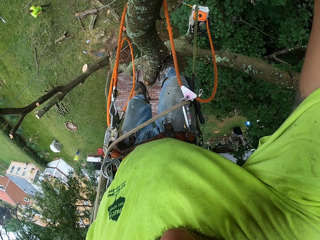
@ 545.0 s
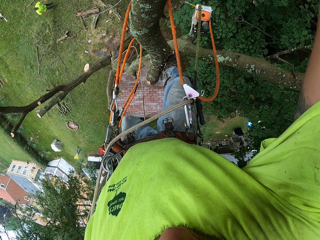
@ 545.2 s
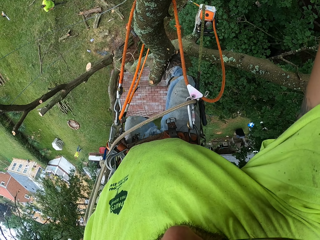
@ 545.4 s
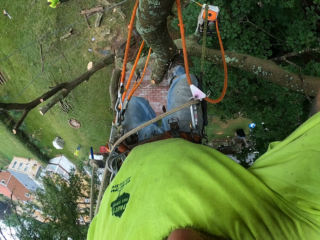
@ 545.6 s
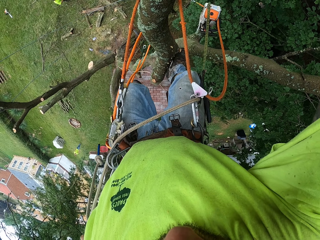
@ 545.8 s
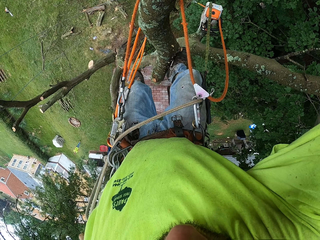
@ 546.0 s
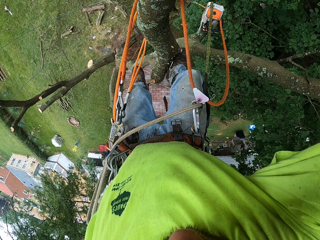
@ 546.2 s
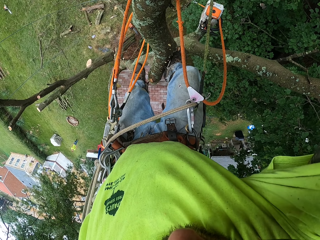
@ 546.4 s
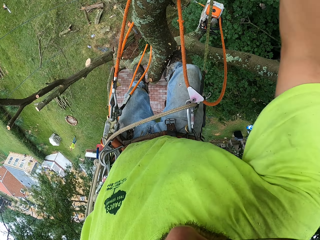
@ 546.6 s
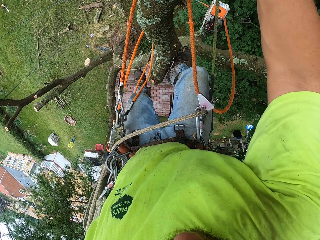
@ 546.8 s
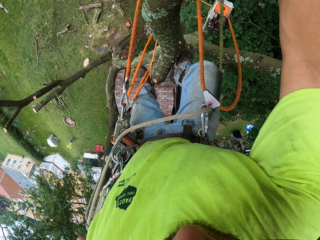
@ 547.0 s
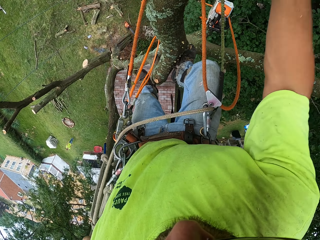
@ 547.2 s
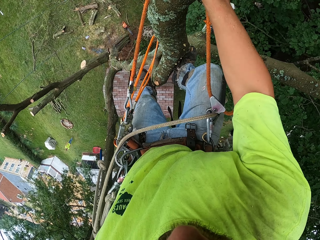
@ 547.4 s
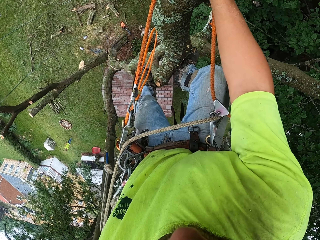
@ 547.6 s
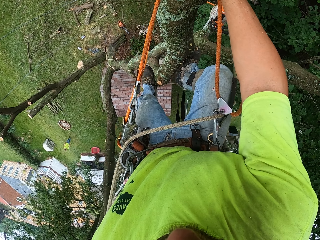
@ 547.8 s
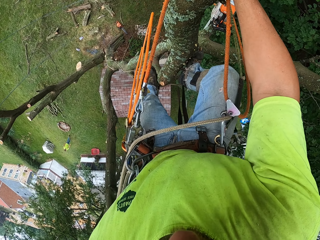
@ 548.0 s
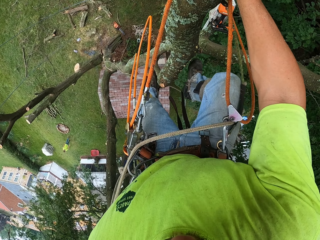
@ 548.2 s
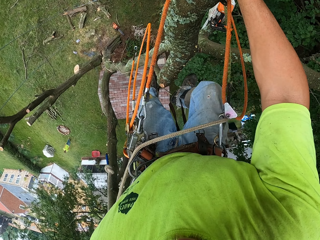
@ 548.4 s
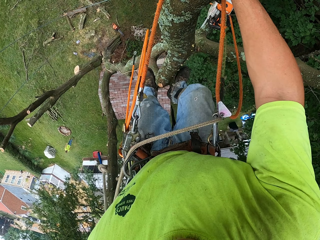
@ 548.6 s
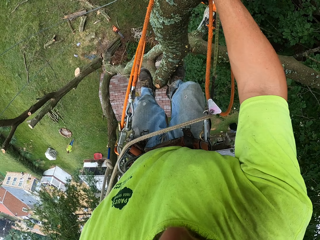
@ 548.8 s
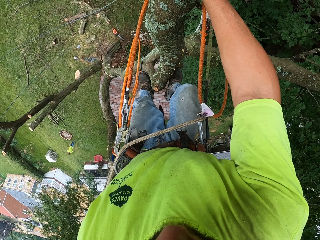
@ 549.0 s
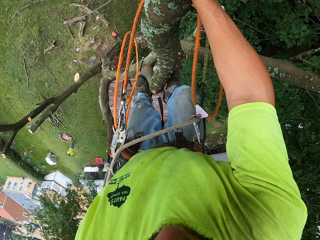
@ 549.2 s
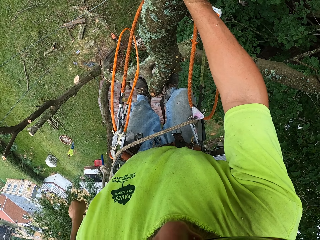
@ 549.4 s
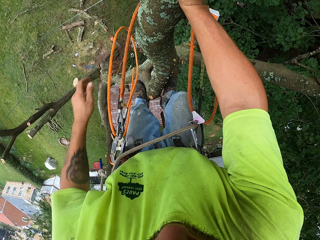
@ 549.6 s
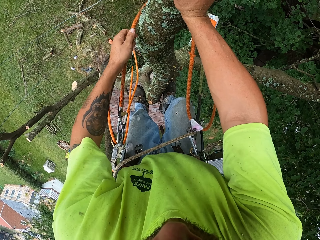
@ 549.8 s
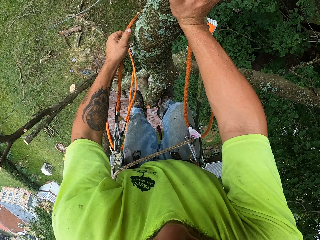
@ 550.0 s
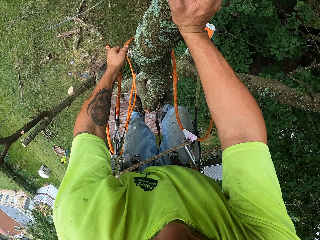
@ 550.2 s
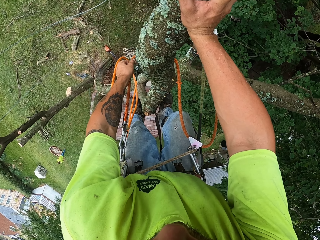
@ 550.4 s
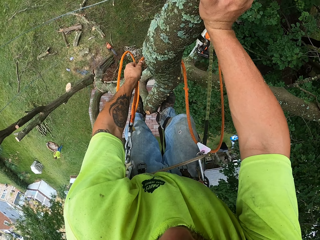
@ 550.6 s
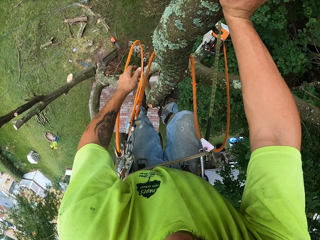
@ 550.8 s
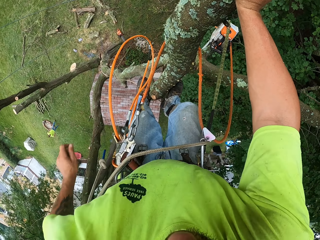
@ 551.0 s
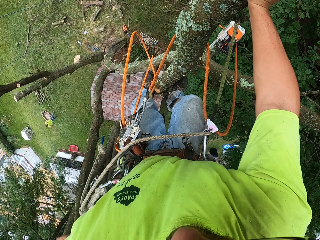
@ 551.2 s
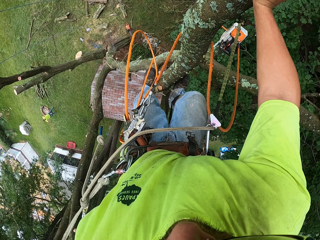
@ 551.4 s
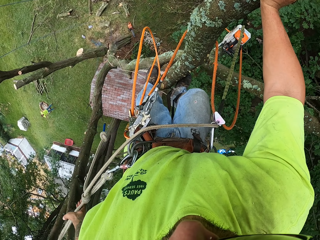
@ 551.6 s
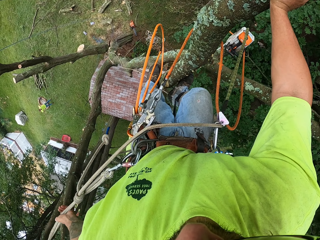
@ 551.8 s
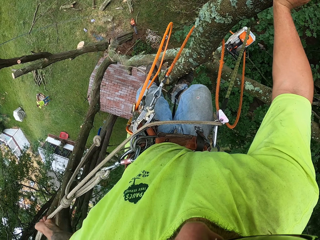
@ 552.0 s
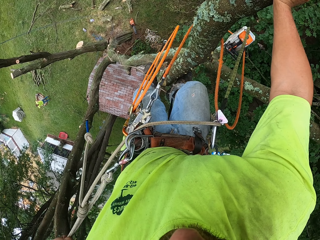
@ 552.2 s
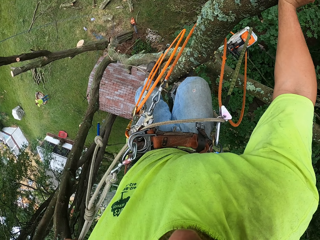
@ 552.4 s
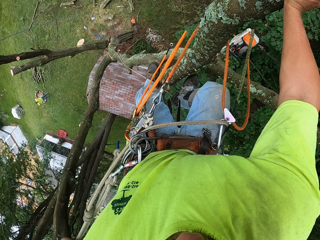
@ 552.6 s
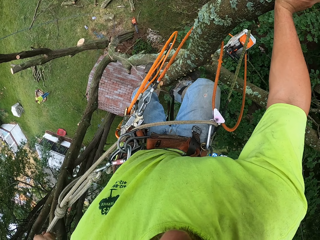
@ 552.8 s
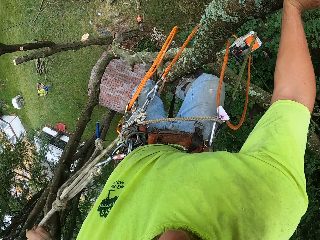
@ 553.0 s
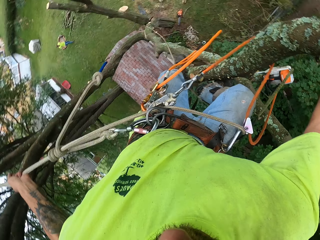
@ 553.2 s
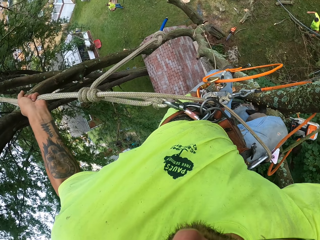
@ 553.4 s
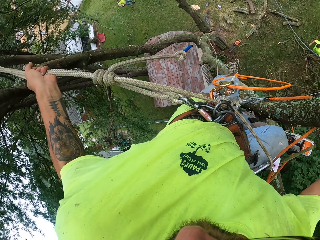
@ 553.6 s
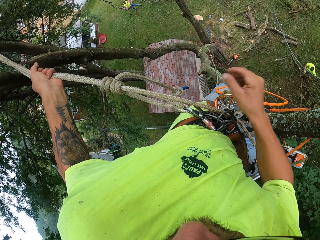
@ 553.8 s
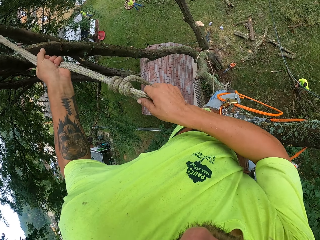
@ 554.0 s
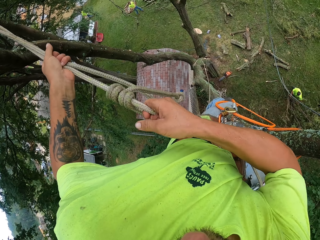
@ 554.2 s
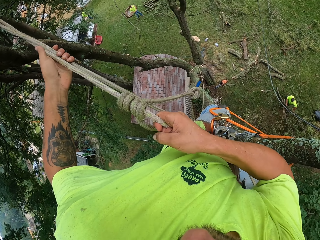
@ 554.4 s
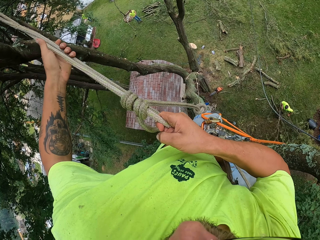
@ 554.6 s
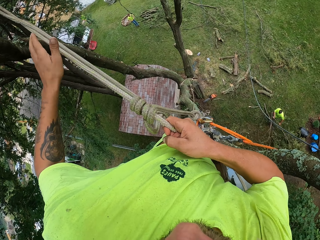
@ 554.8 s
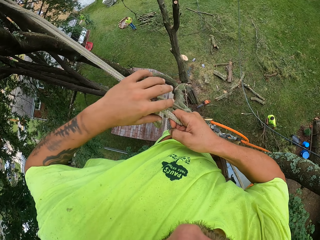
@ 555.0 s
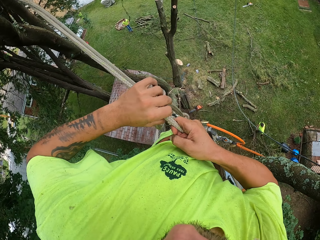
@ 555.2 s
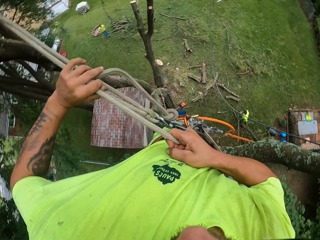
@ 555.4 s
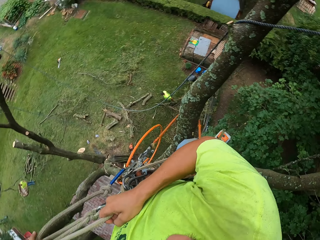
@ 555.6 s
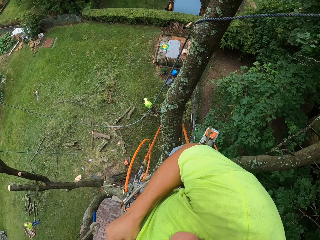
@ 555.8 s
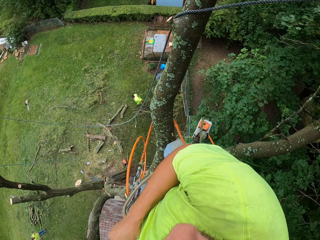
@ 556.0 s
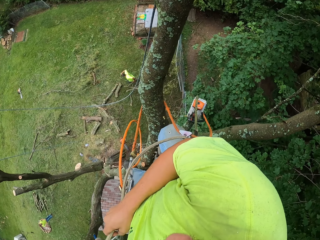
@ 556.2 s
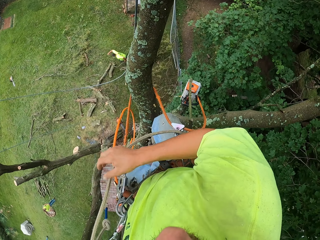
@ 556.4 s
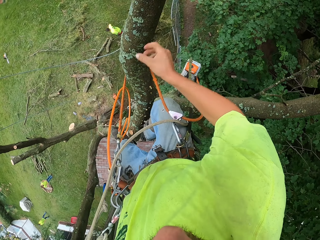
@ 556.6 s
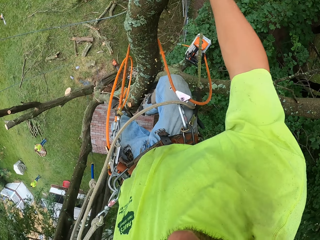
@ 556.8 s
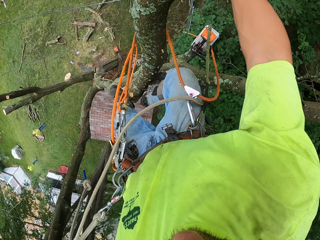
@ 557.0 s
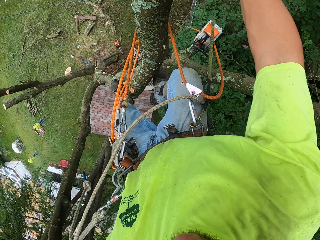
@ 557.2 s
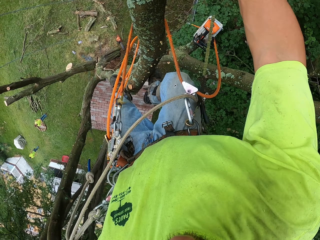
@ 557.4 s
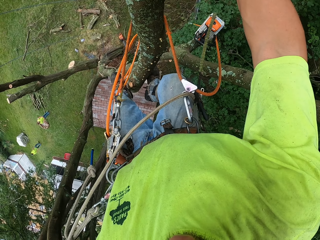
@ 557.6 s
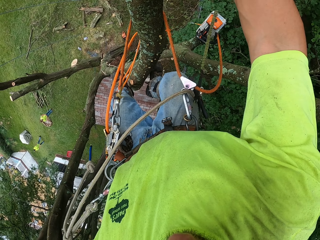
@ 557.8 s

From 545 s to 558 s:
The camera wearer moves the right hand. He adjusts the rope from the fall arrester on the tree with his left hand. He touches the rope on the tree with his left hand. He pulls the rope. He adjusts the rope on the tree with both hands and pulls the rope with both hands.

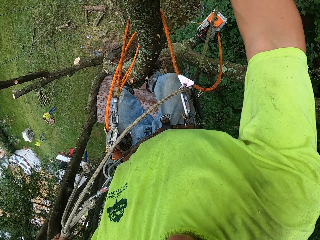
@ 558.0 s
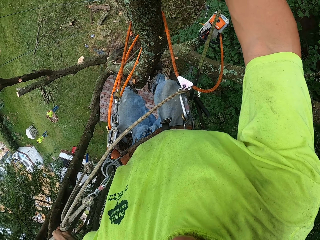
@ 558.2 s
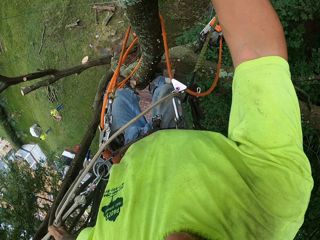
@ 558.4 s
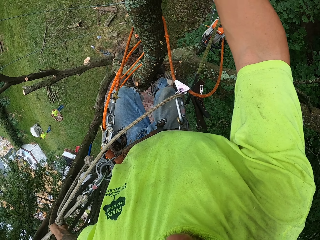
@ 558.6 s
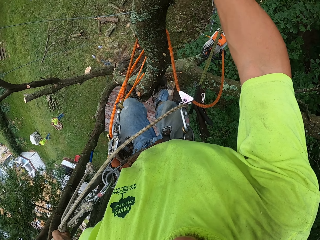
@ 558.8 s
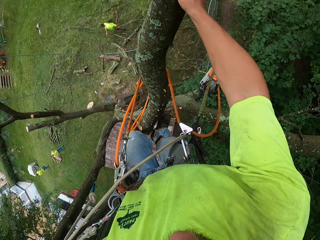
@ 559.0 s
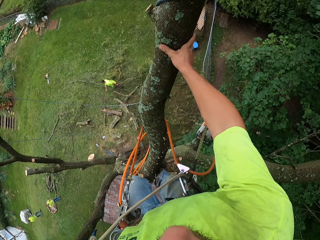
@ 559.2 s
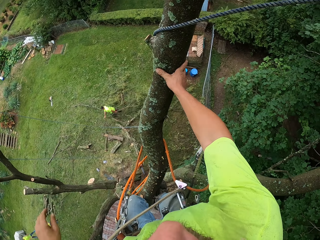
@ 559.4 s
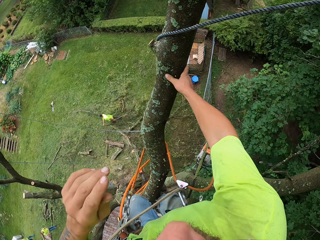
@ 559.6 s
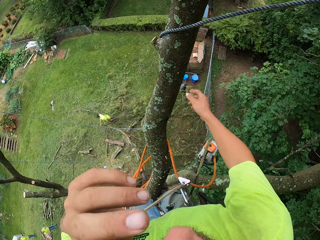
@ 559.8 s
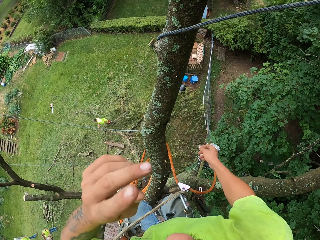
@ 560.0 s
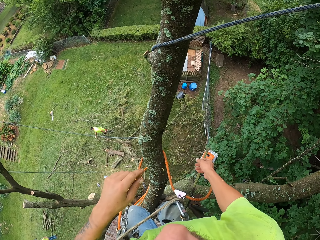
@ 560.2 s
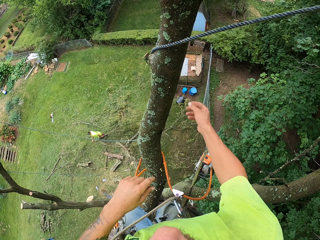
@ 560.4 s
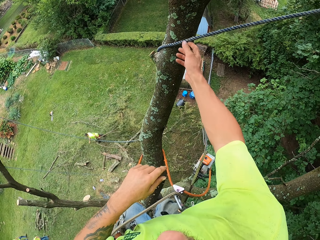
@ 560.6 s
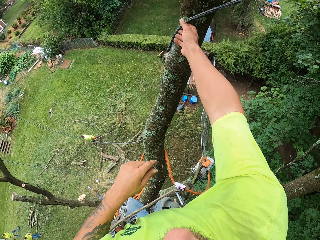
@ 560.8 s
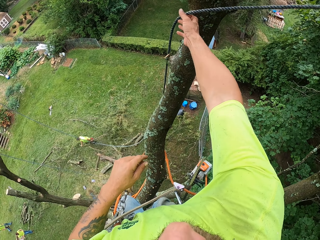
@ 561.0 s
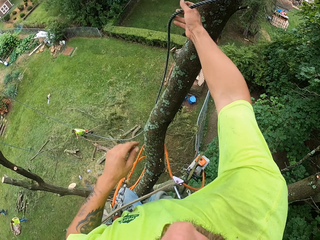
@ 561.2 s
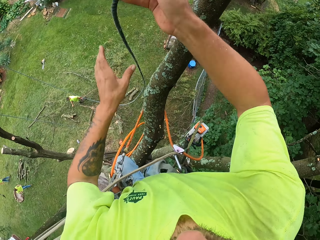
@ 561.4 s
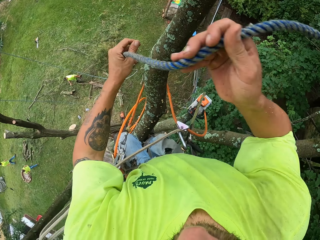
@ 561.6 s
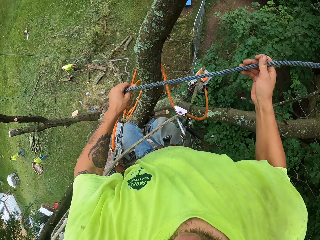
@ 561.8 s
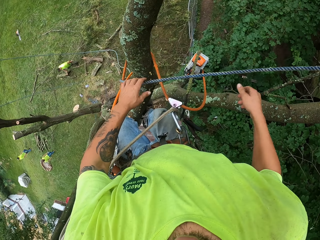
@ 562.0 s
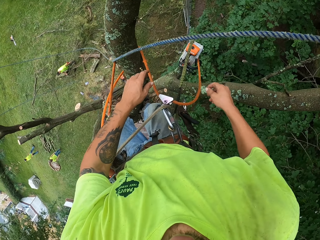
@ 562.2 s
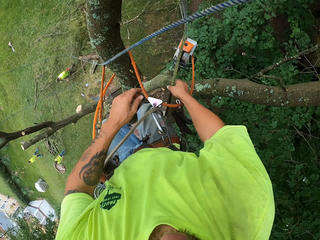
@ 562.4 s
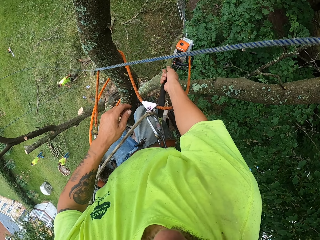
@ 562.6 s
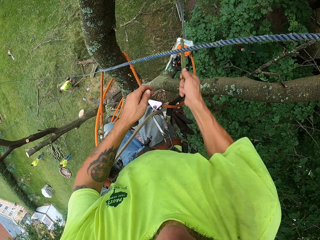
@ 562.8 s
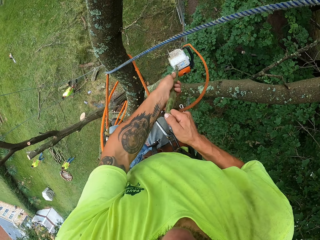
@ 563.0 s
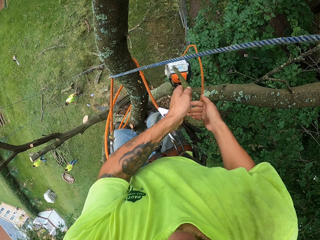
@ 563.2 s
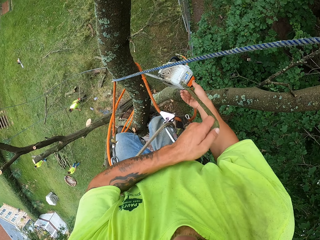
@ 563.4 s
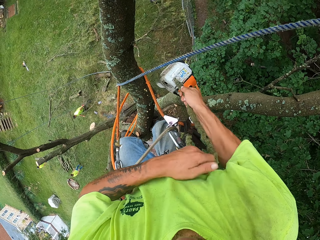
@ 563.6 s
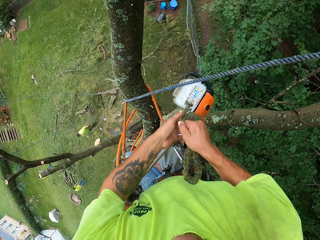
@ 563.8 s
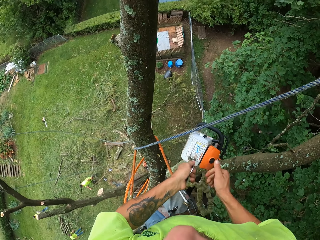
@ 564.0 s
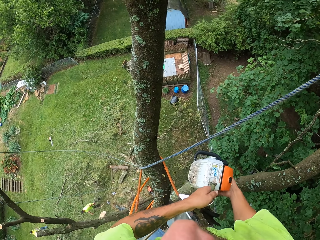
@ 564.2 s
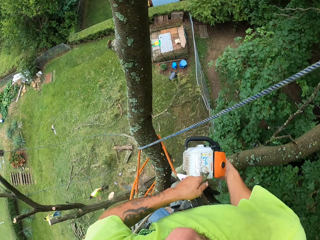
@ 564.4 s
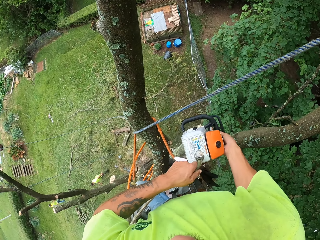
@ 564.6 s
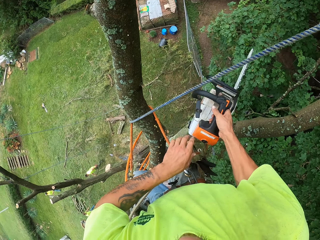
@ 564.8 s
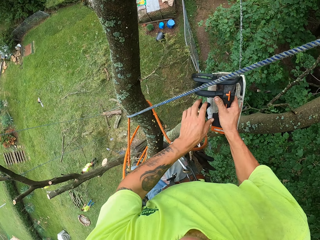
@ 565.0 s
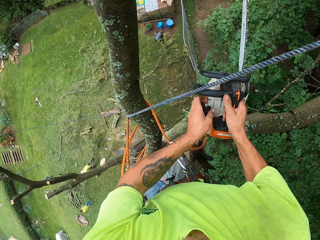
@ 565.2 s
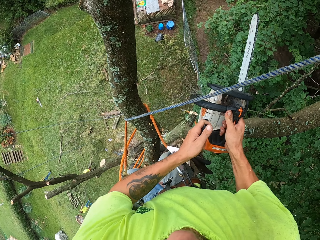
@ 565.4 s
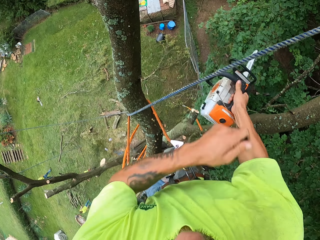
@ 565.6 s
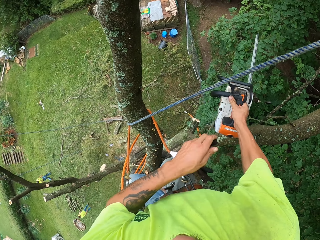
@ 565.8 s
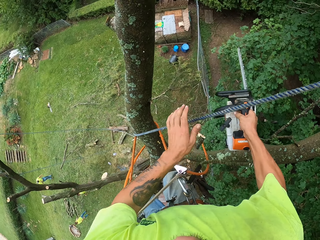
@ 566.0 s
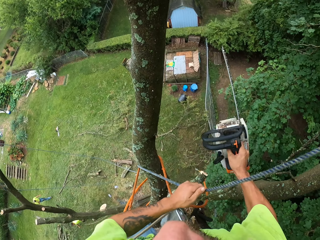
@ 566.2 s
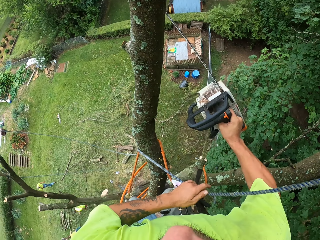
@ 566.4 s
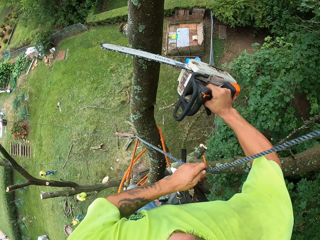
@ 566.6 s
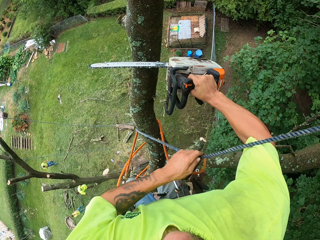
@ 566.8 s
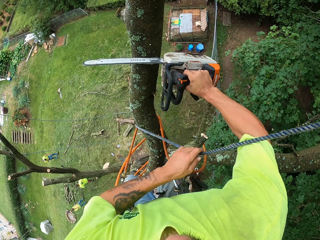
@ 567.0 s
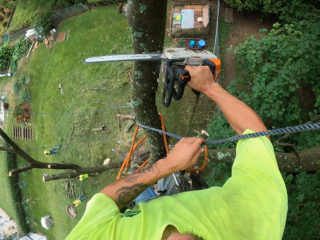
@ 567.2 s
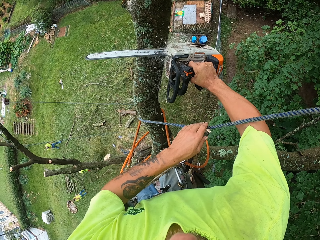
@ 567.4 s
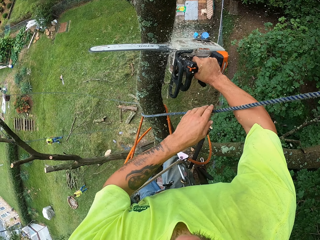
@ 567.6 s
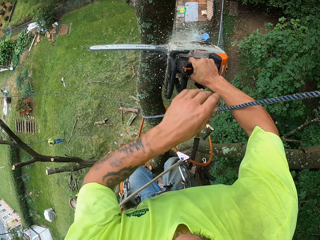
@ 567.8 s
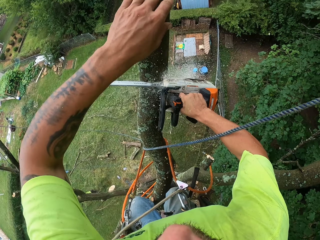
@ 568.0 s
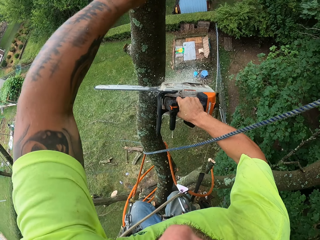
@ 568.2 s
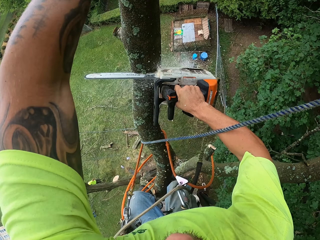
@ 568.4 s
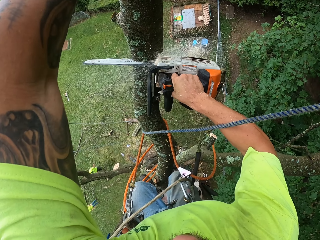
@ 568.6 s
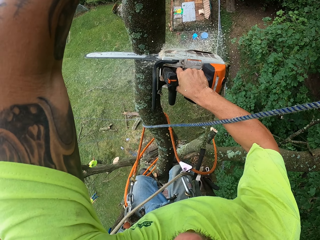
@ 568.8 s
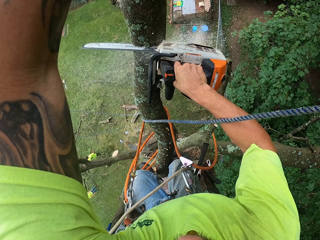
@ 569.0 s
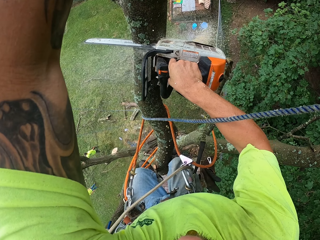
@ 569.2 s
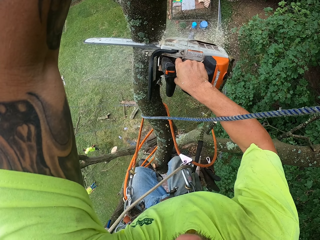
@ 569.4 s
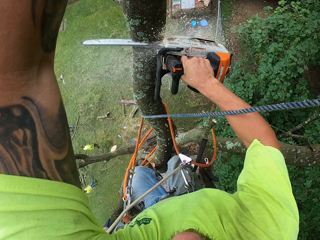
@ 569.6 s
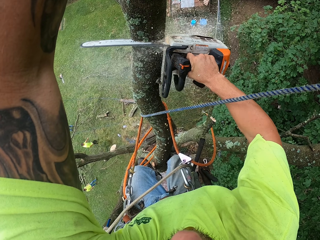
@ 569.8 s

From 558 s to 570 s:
The camera wearer raises his left hand towards his face. A man pulls the branch. The camera wearer repositions a rope around the tree with both hands. He pulls the rope. He pulls a chain saw on the tree with the rope in his hands. He holds the chain saw with both hands. He kick starts the chain saw with both hands. He holds the rope around the tree with his left hand. He cuts the tree with the chain saw in his right hand.
